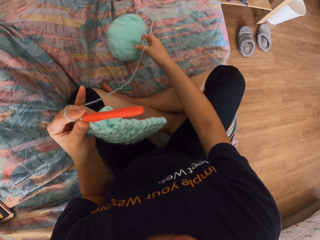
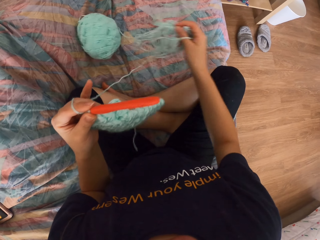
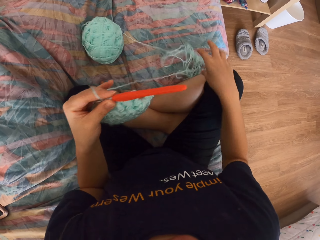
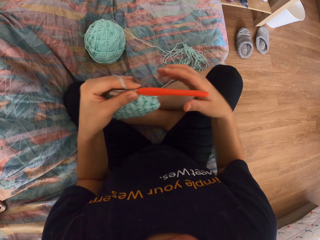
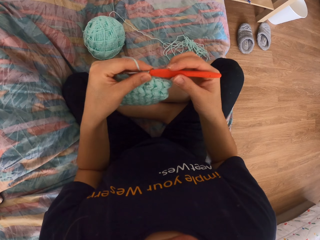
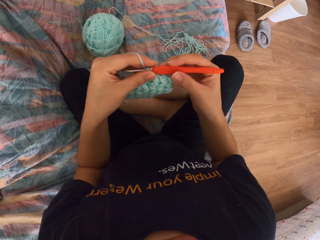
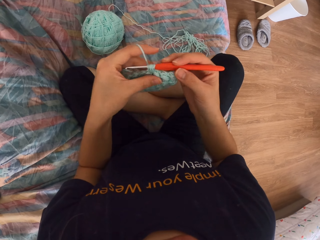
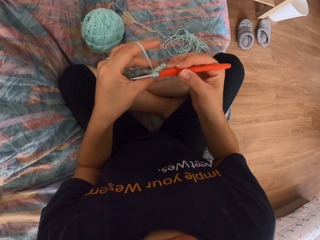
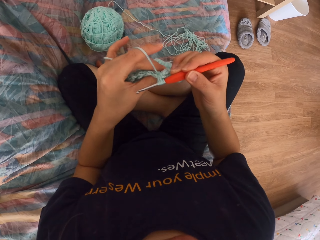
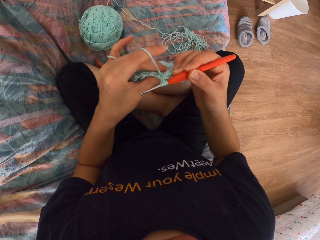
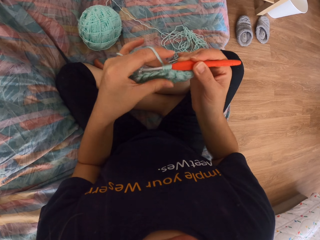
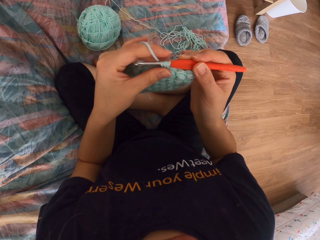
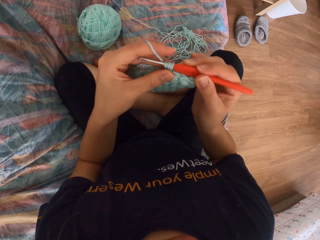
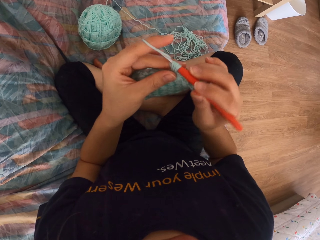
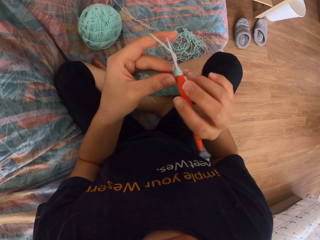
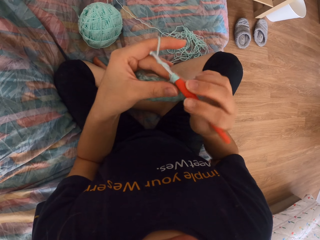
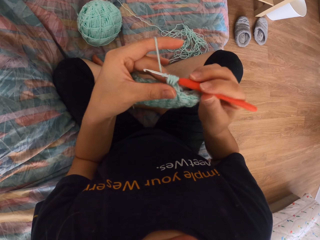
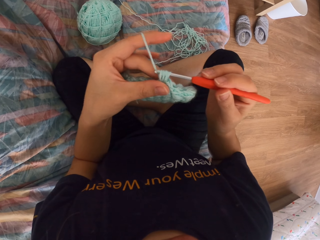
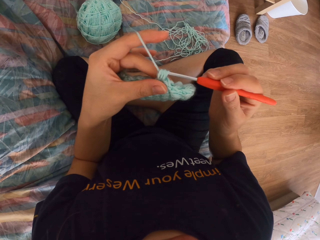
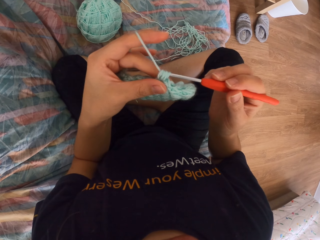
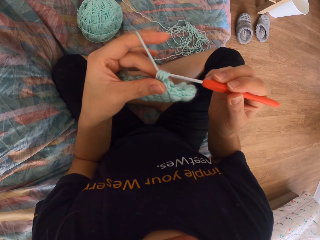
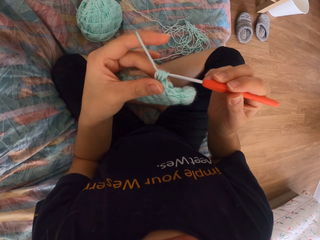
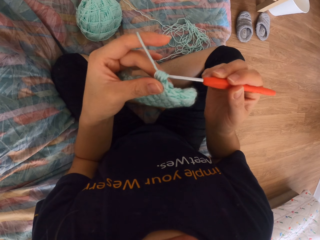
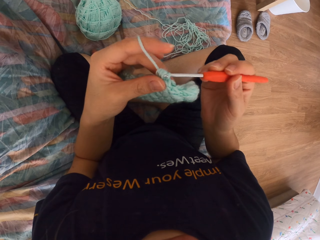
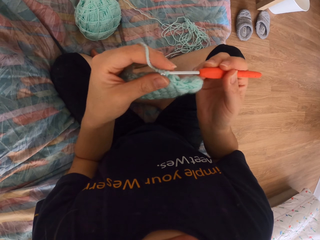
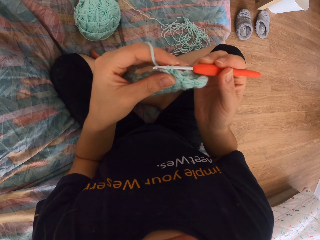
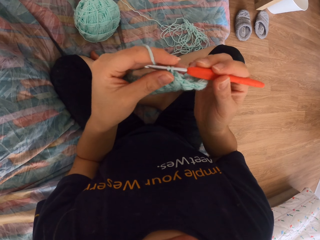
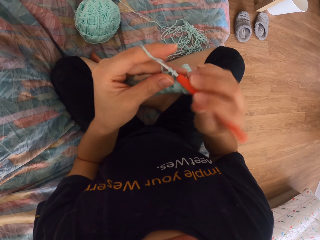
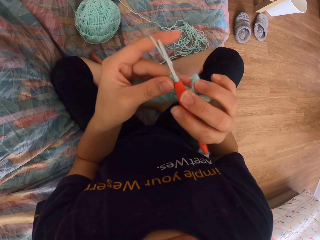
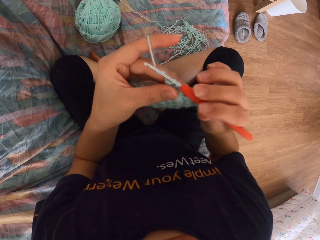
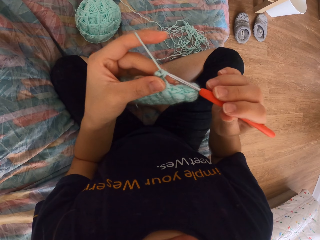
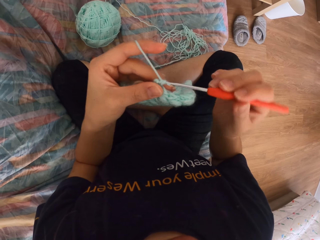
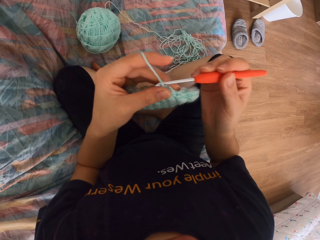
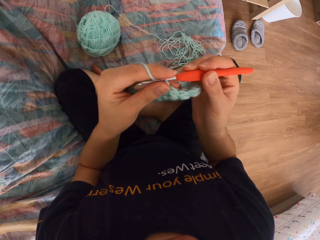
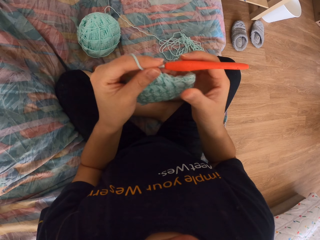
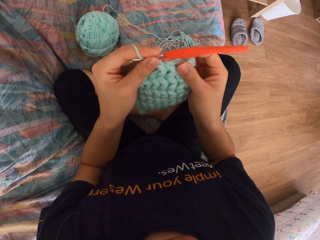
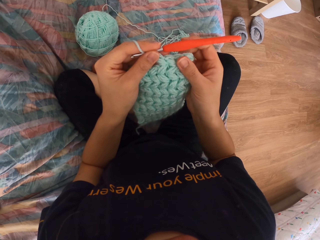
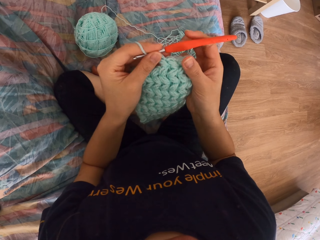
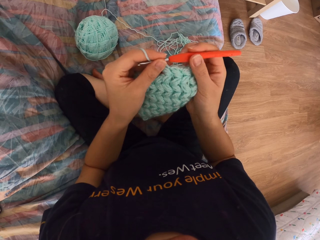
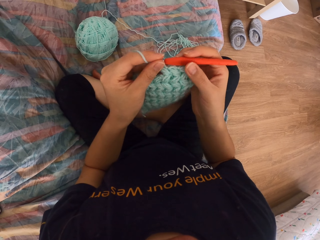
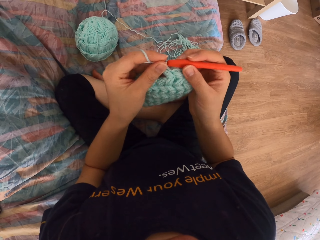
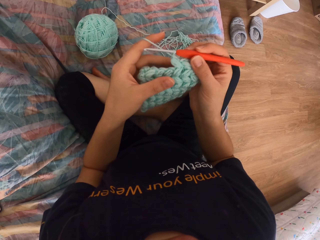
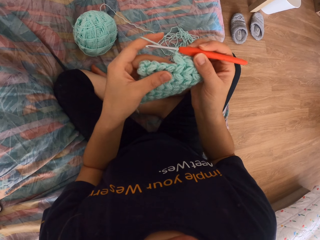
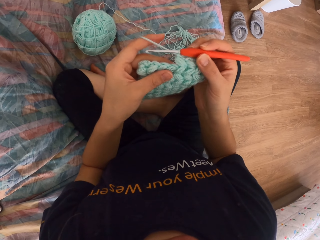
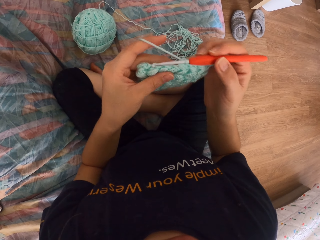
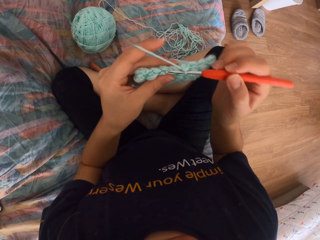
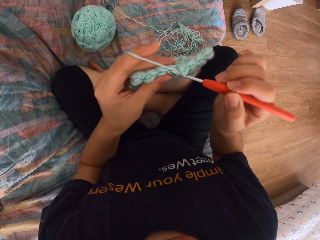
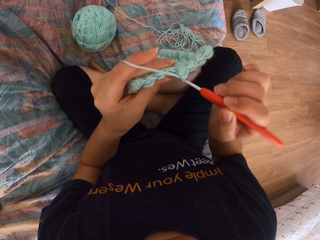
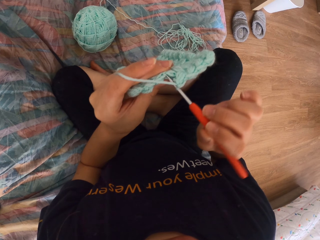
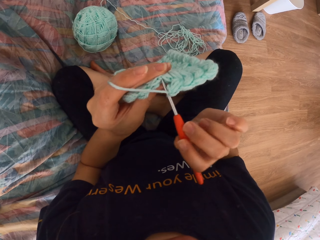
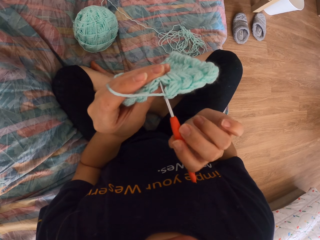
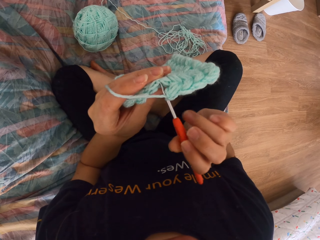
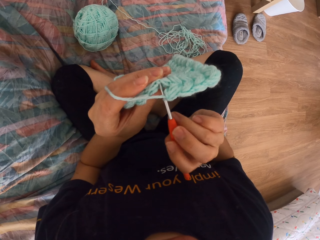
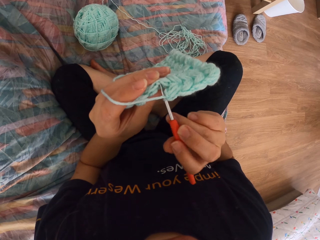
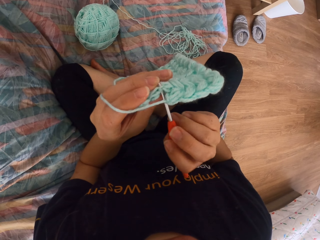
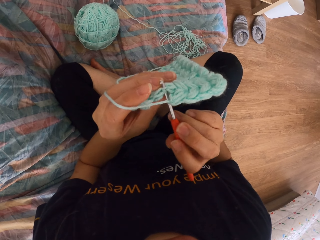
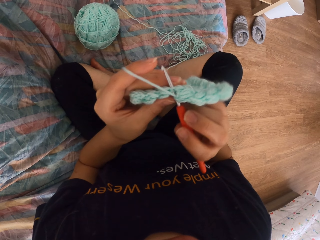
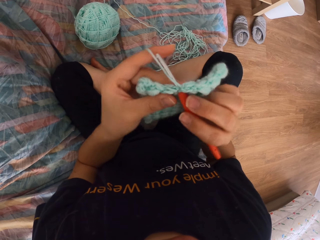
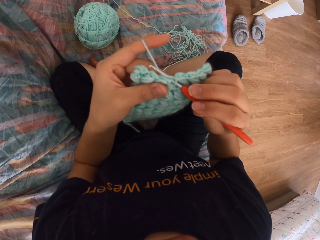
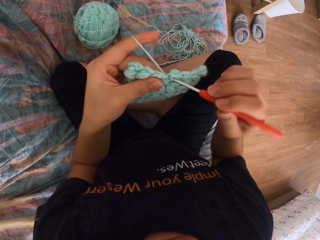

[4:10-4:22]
The camera wearer pulls on the thread, pushes the ball of thread, and knits with a crochet and thread.

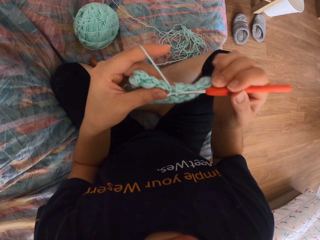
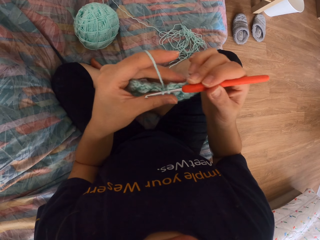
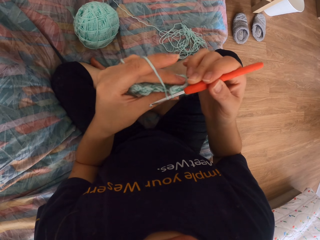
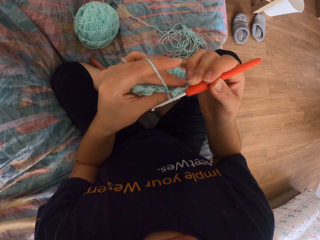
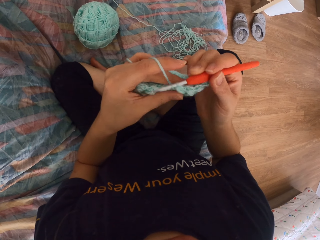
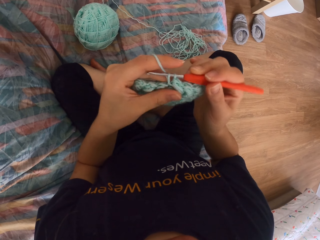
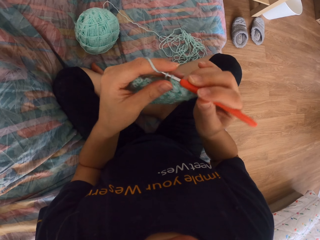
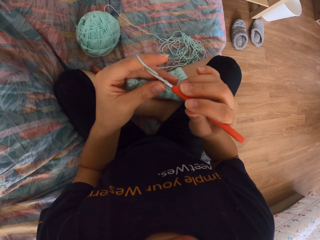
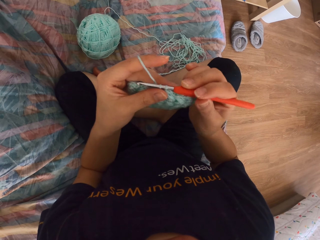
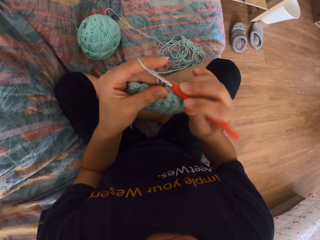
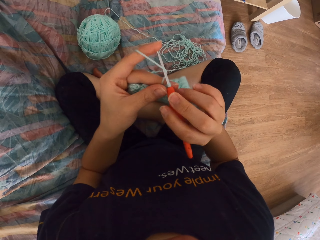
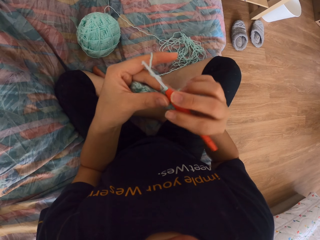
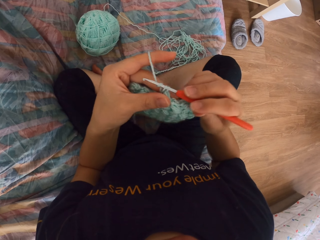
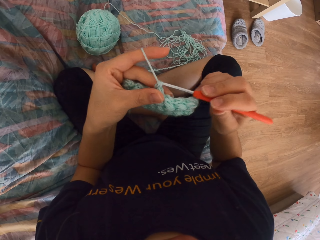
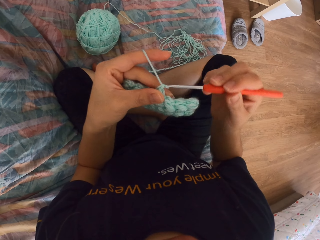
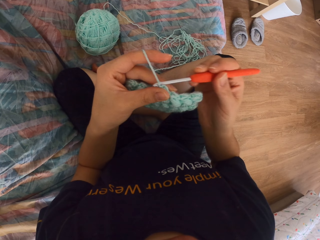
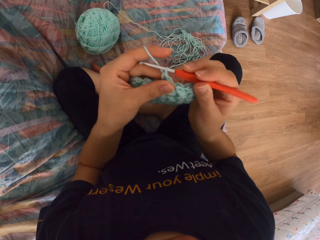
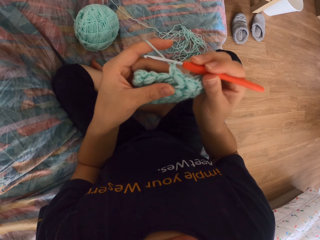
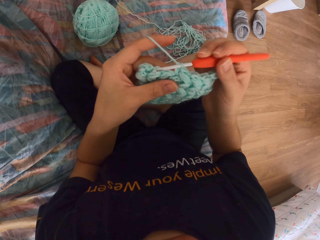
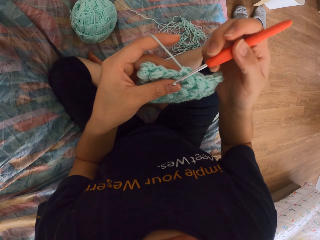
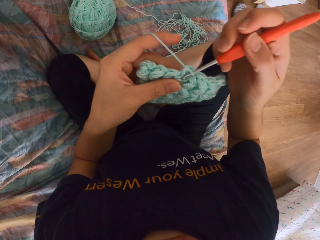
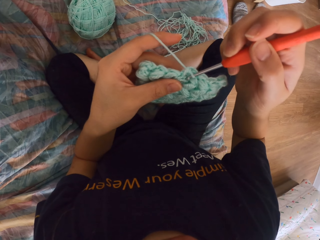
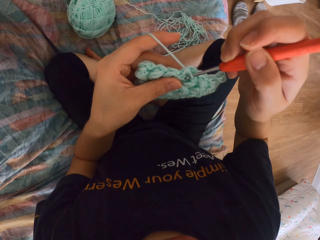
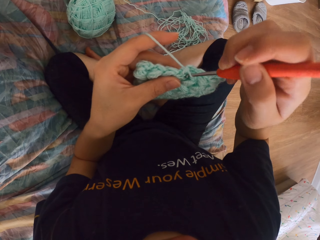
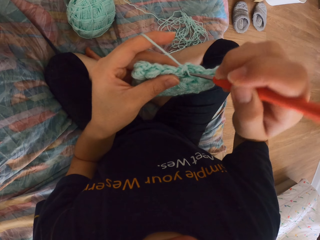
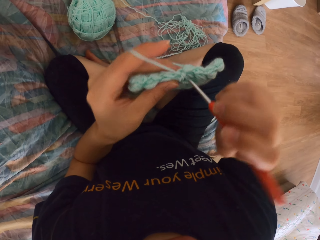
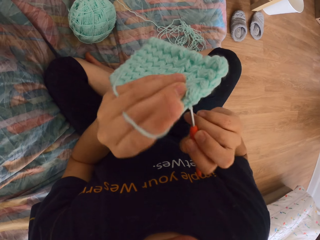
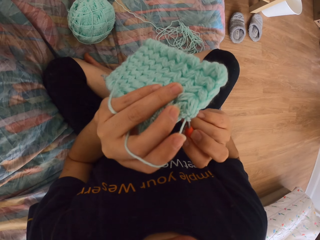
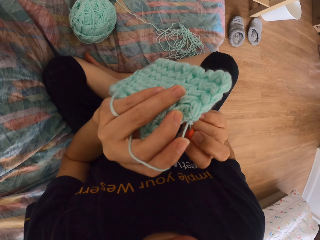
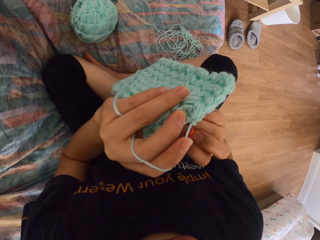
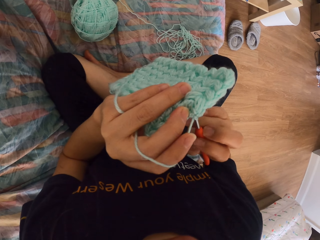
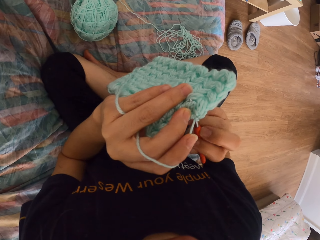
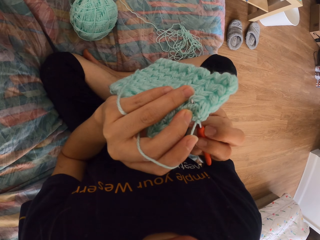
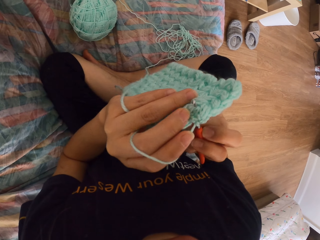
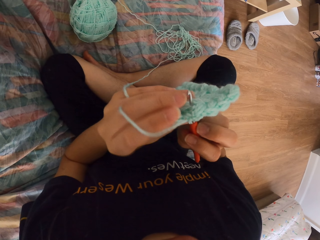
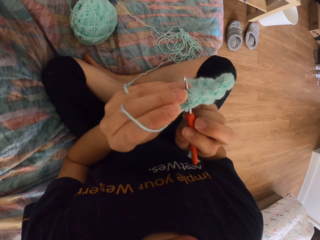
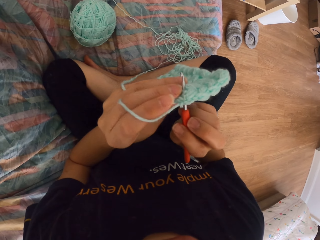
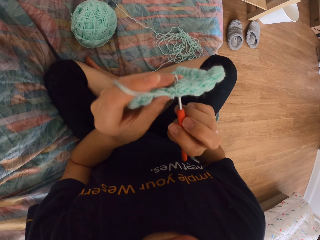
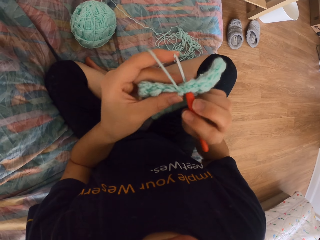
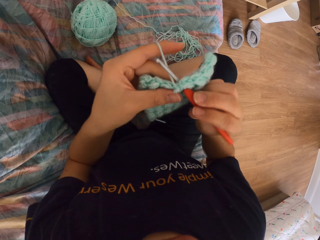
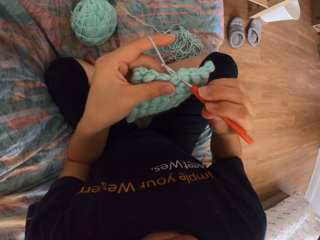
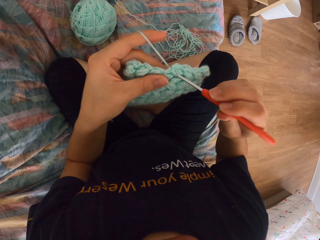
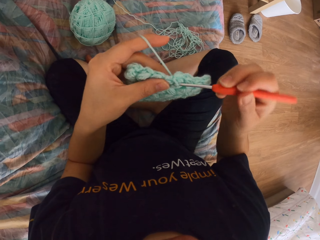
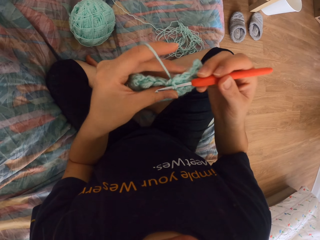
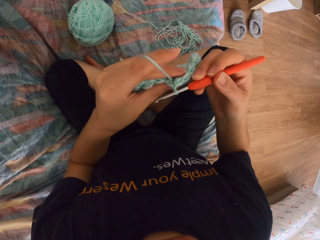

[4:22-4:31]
The camera wearer looks at the fabric. They knit the fabric.
